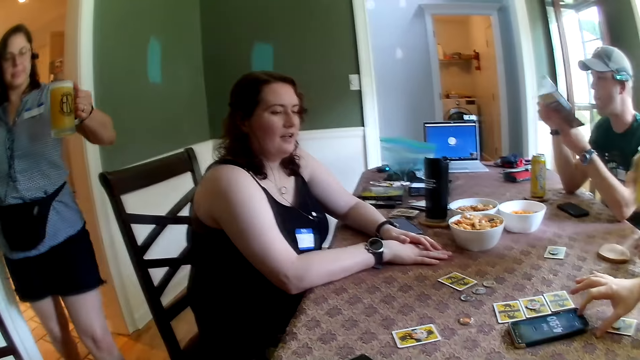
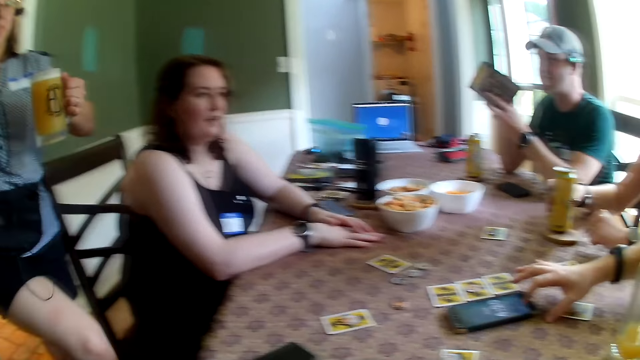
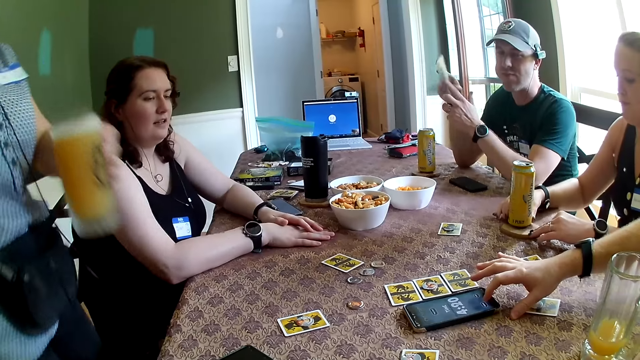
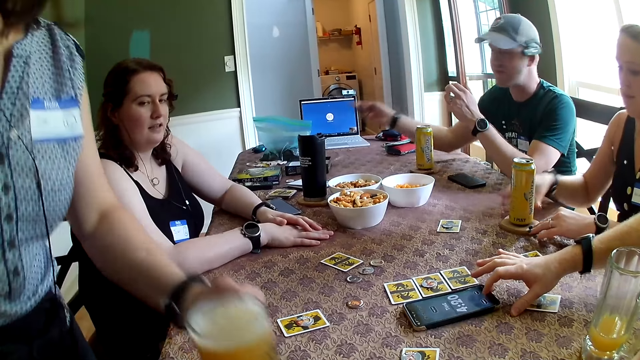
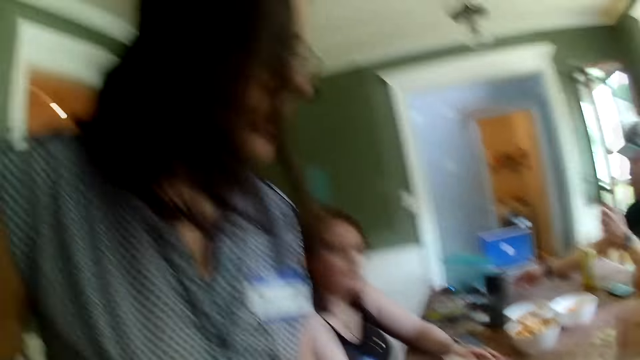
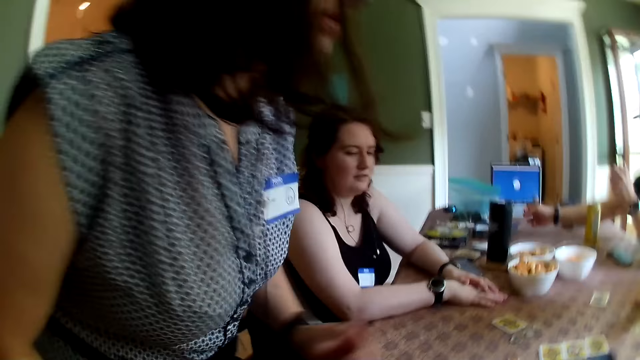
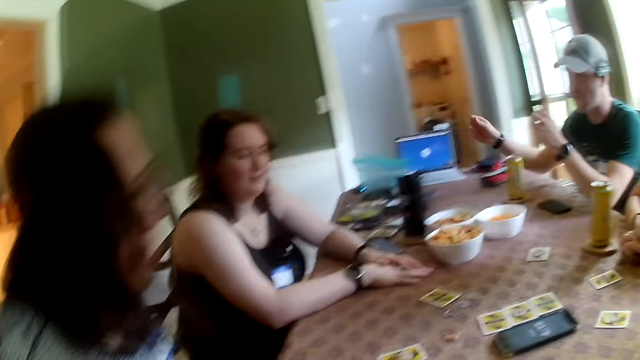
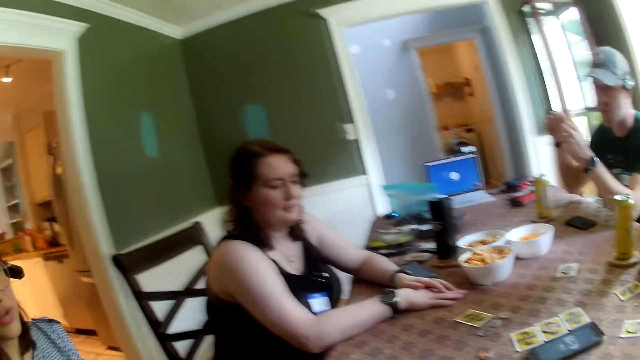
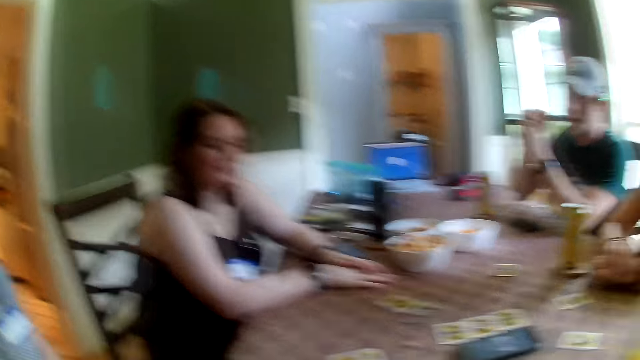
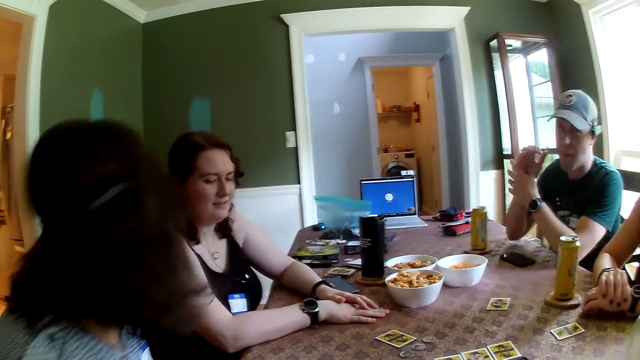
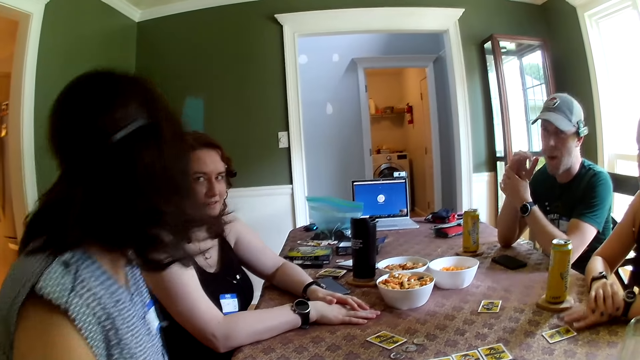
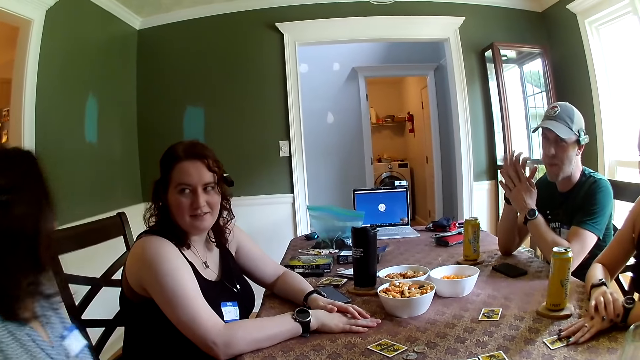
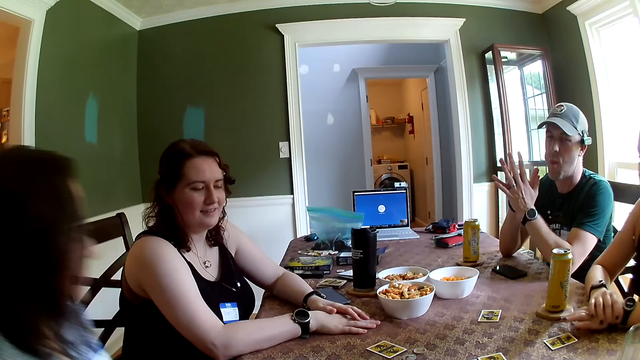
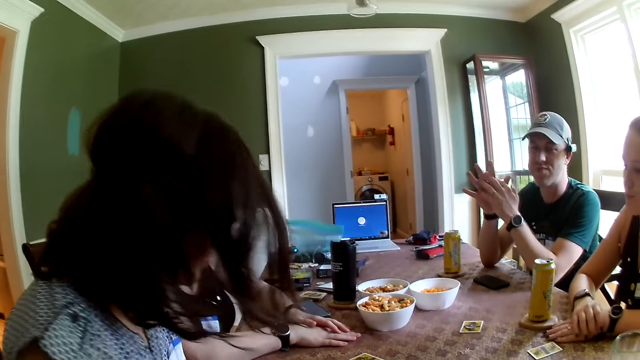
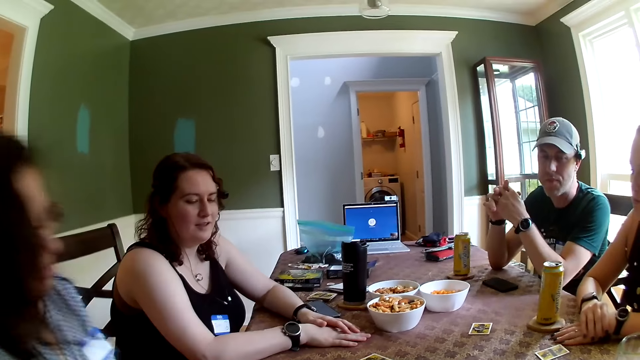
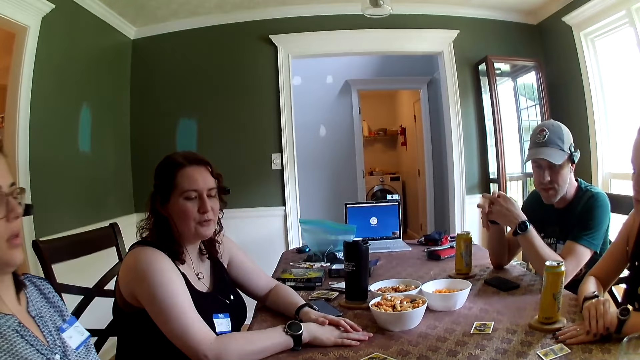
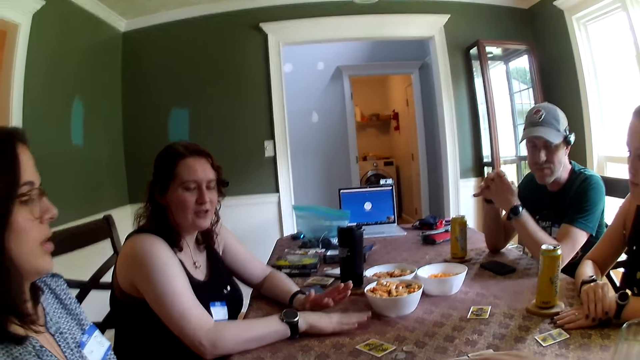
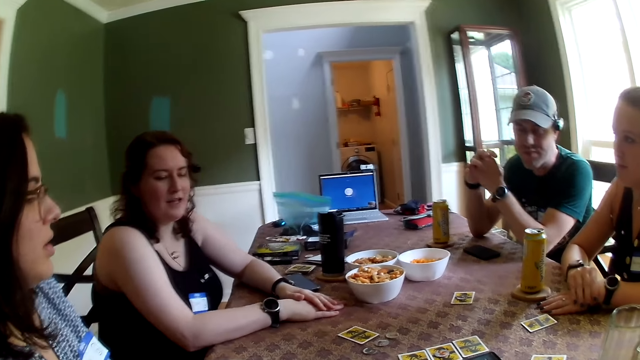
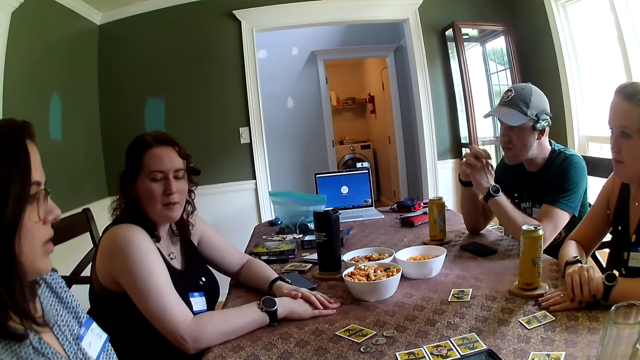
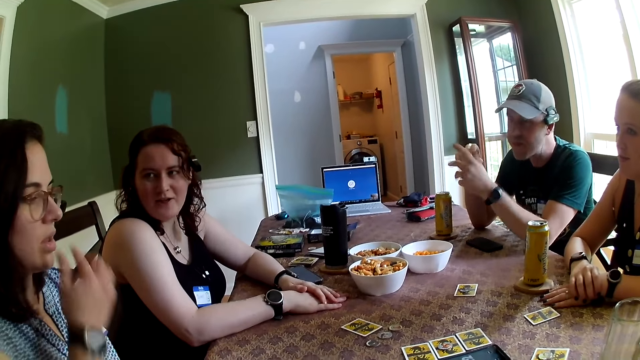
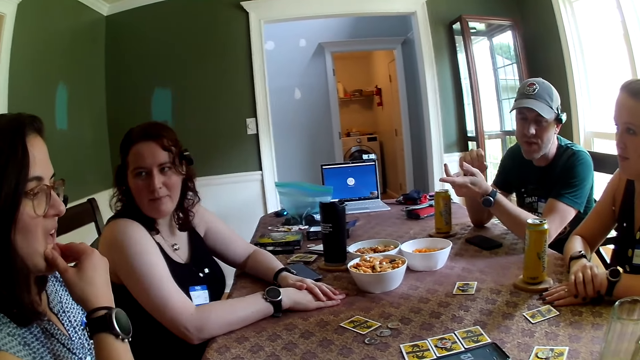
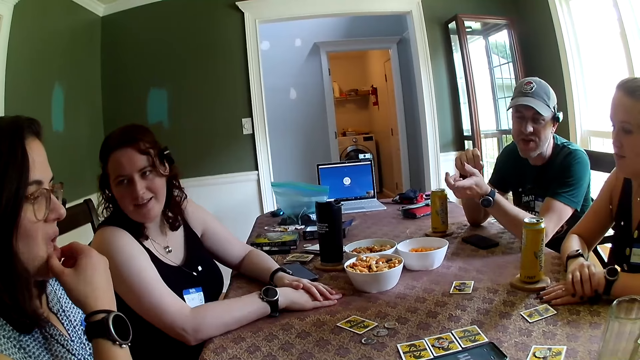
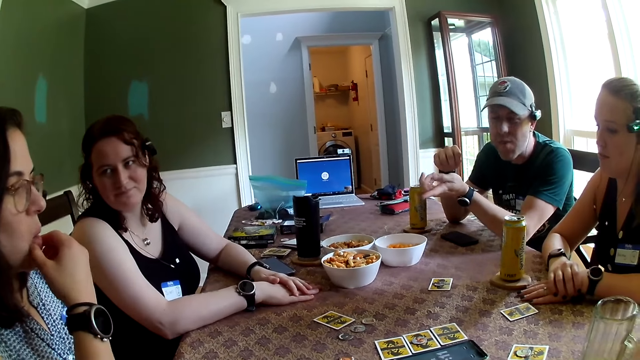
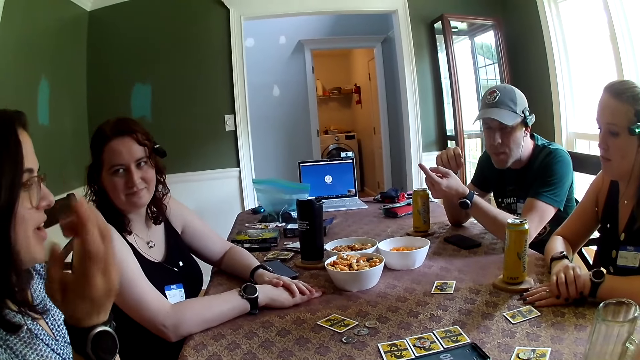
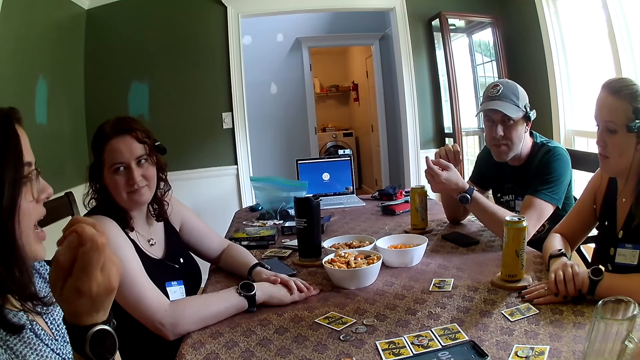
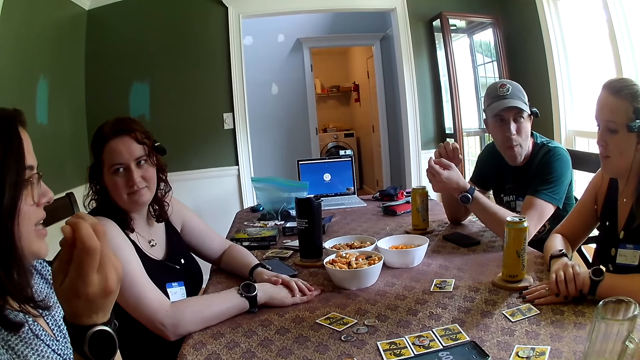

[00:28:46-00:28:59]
A woman places the can of beer on a coaster on the table with her right hand. A man taps on the phone on the table with his right hand. The camera wearer talks to the group of people. The woman adjusts the coaster on the table with her hands. Another woman places the glass of juice on the table with her left hand. Another man places the booklet on the table with his right hand. The second woman talks to the camera wearer and the group of people. A third woman talks to the camera wearer and the group of people. The second woman touches the lips. The second man talks to the camera wearer and the group of people. The camera wearer talks with friends.

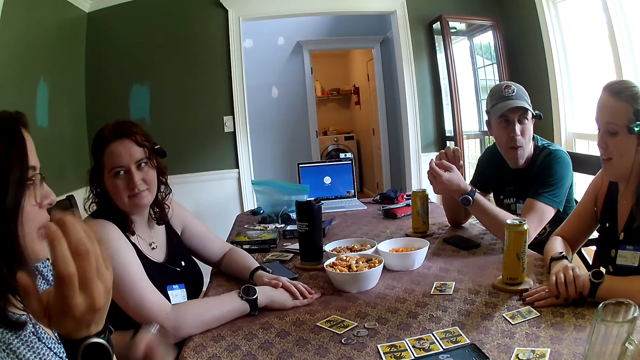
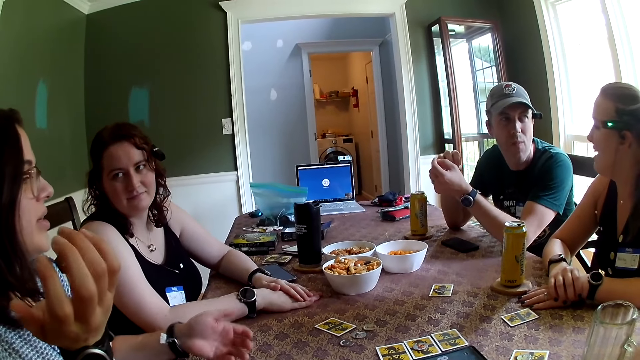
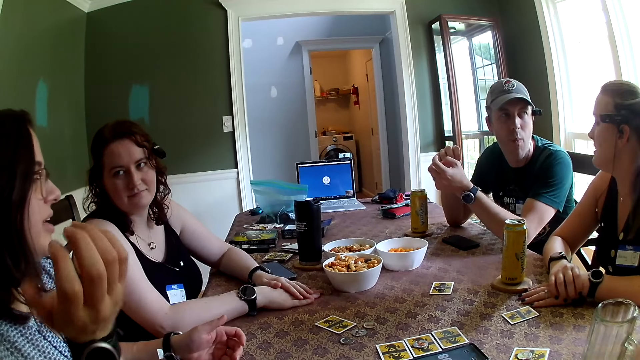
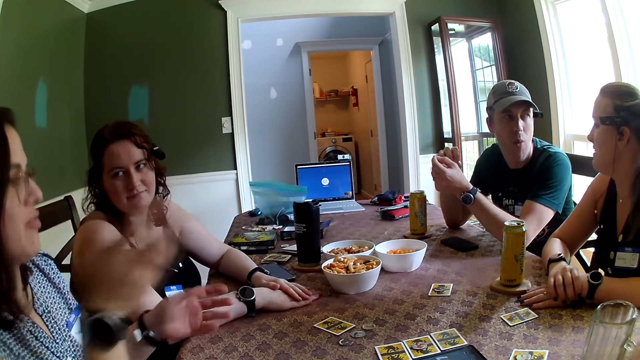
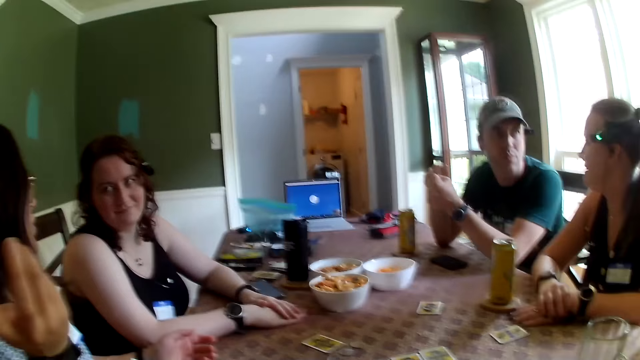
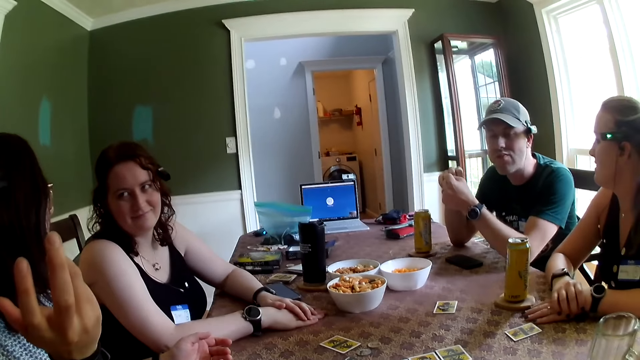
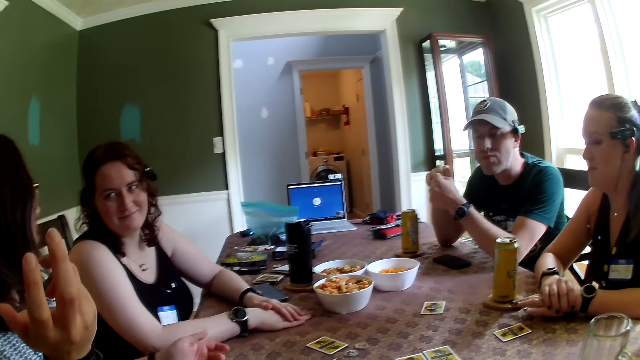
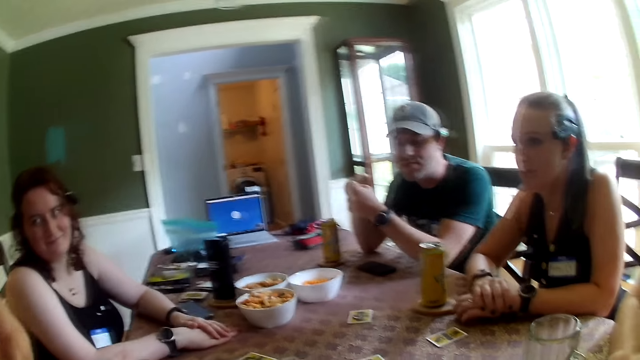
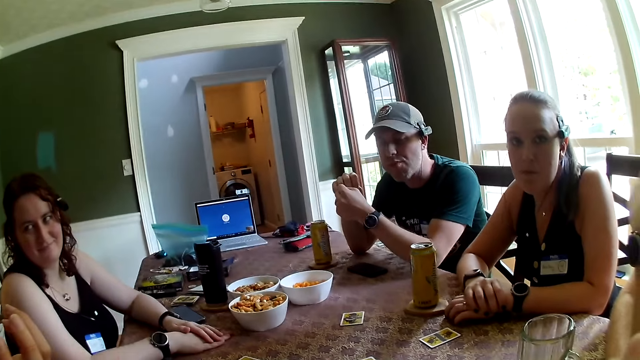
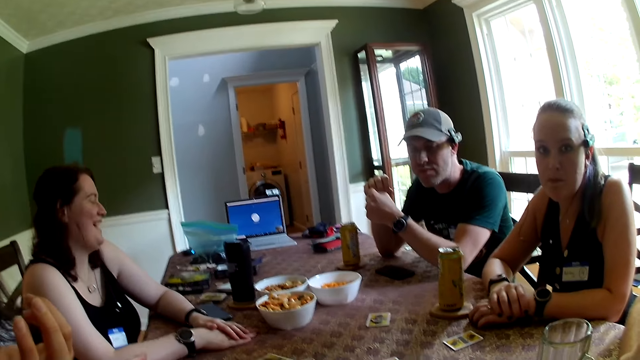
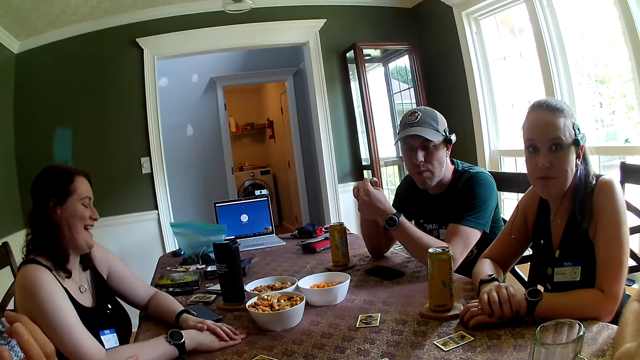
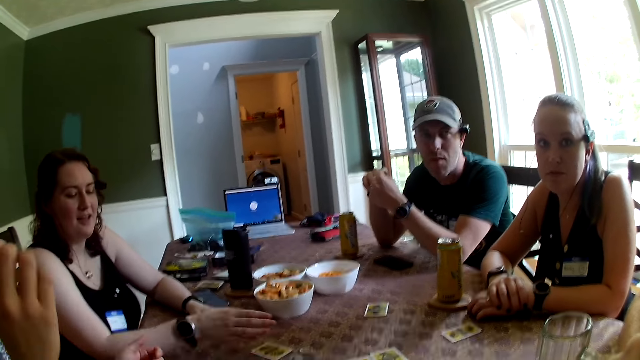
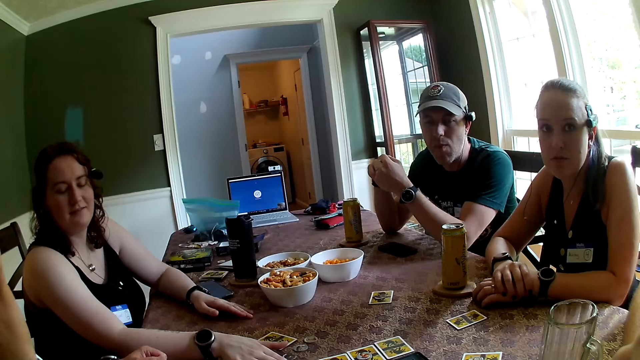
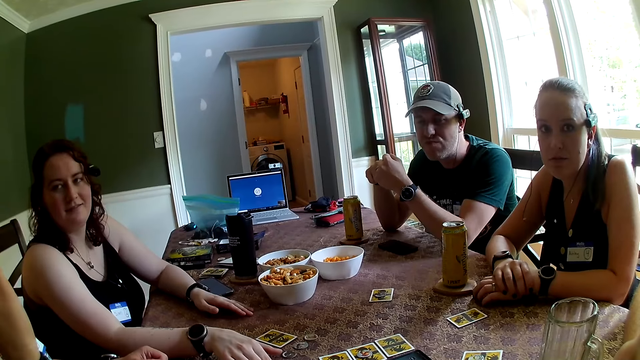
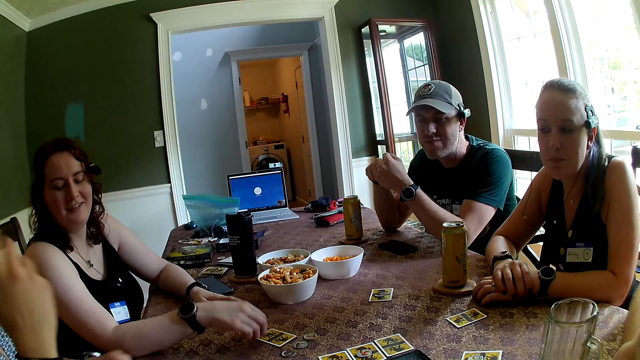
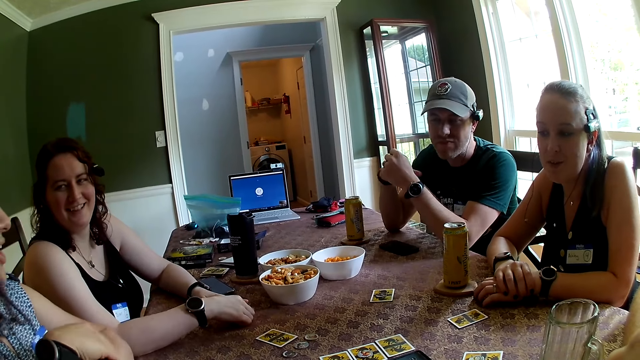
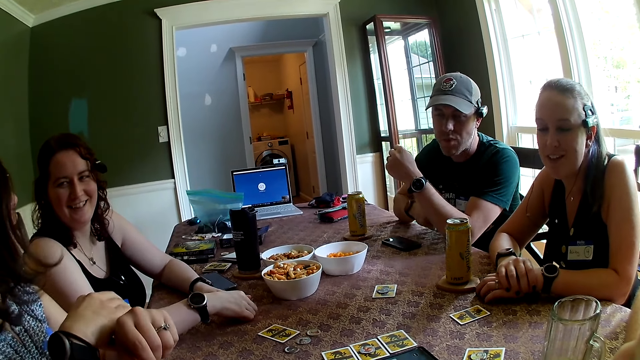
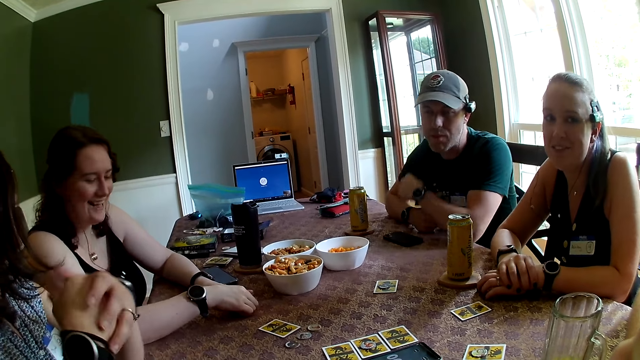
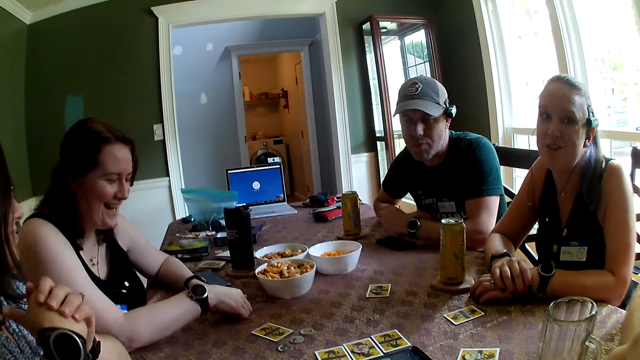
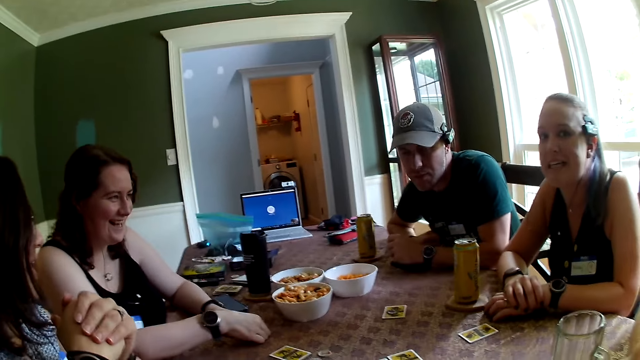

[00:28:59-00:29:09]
A woman talks to a man. Another woman touches a card on the table with her right hand.
